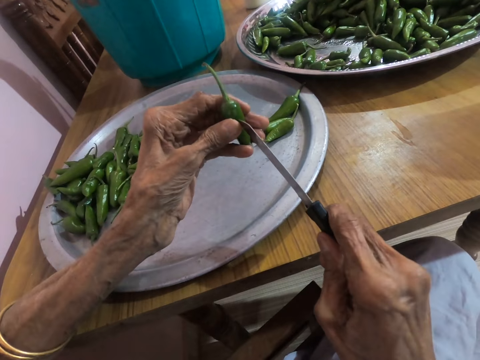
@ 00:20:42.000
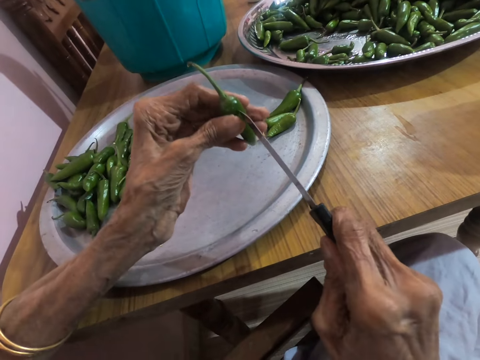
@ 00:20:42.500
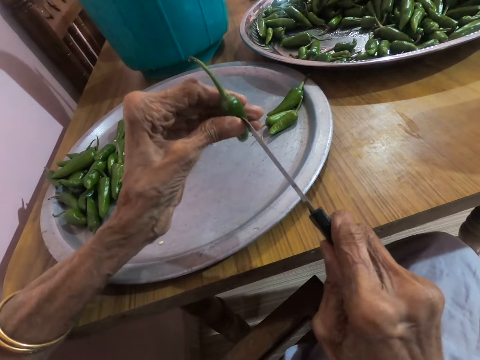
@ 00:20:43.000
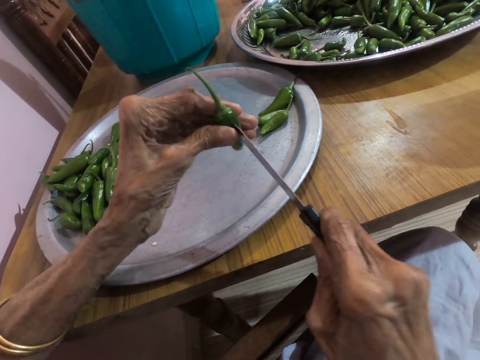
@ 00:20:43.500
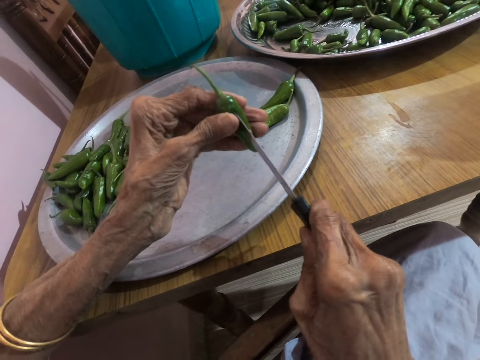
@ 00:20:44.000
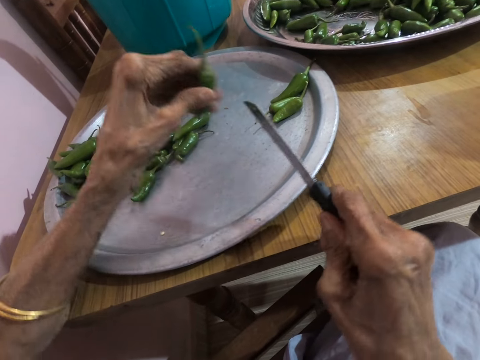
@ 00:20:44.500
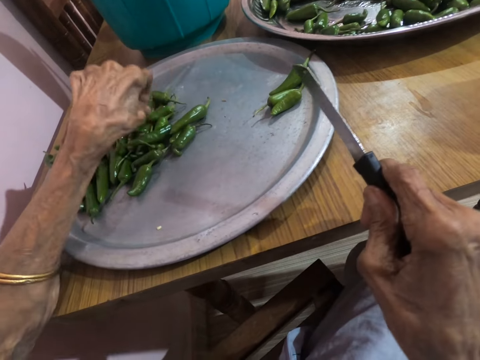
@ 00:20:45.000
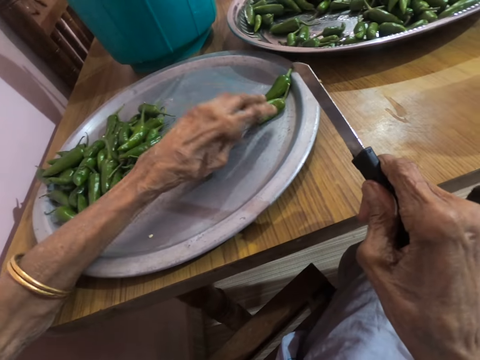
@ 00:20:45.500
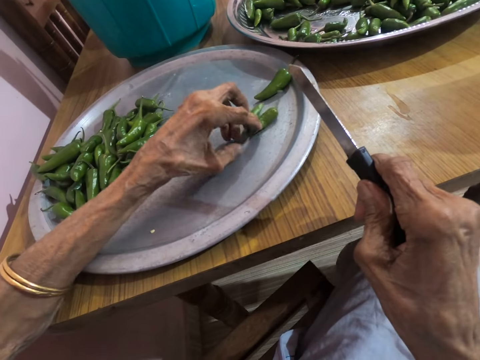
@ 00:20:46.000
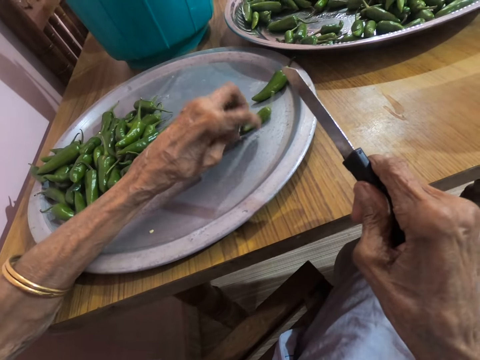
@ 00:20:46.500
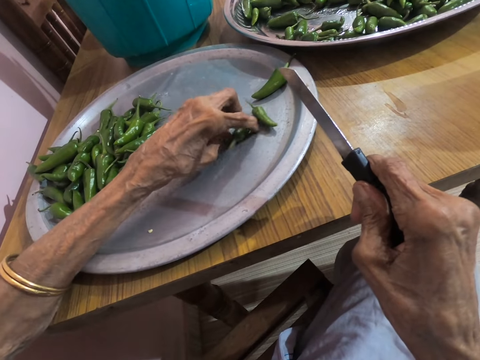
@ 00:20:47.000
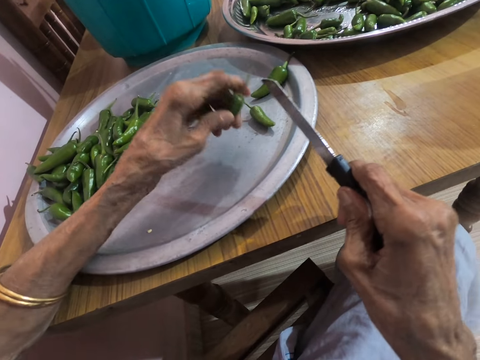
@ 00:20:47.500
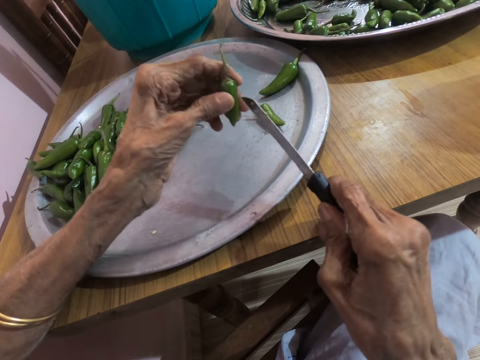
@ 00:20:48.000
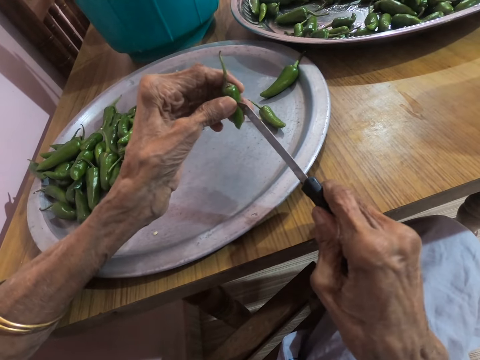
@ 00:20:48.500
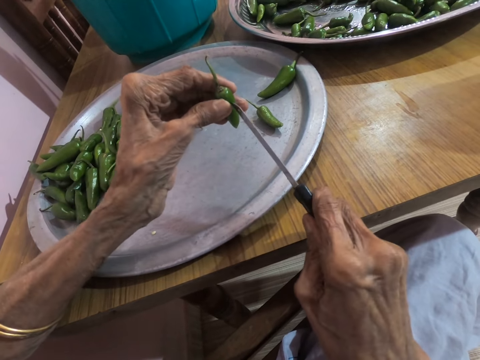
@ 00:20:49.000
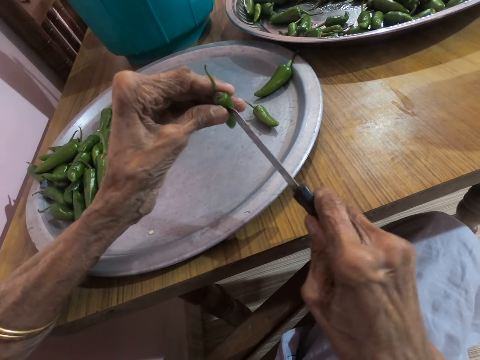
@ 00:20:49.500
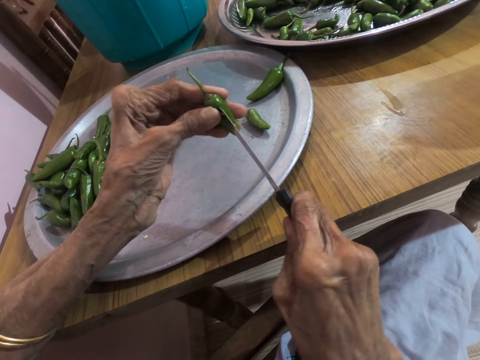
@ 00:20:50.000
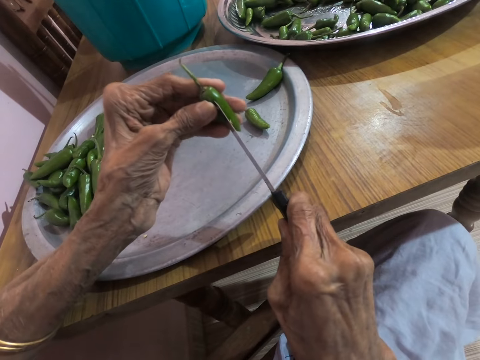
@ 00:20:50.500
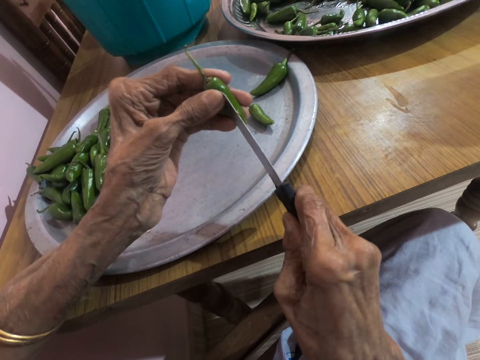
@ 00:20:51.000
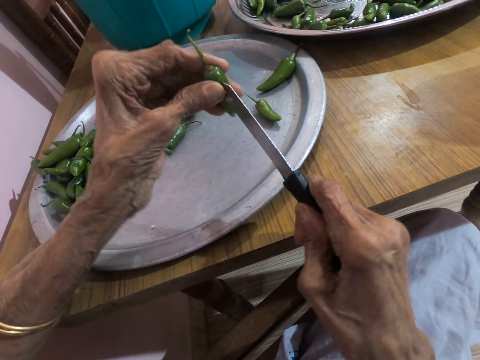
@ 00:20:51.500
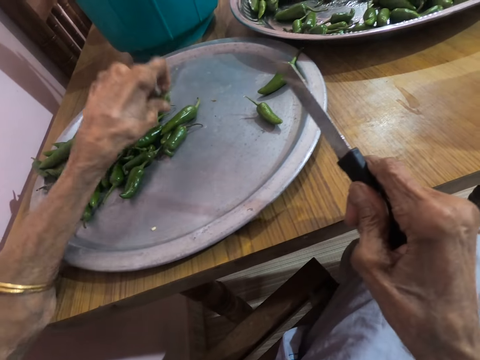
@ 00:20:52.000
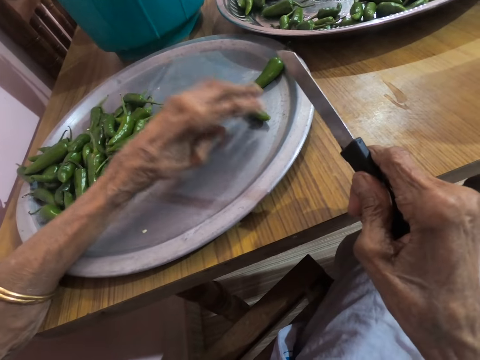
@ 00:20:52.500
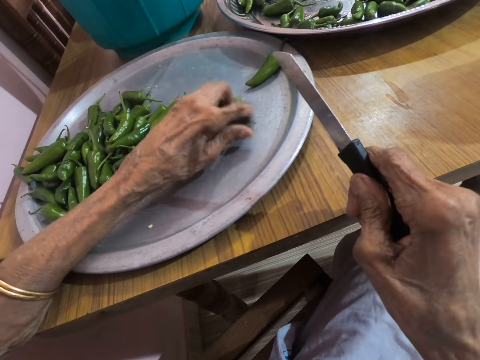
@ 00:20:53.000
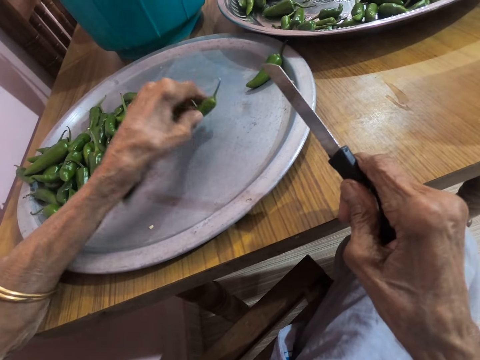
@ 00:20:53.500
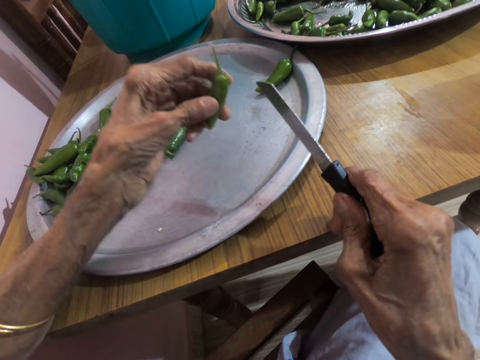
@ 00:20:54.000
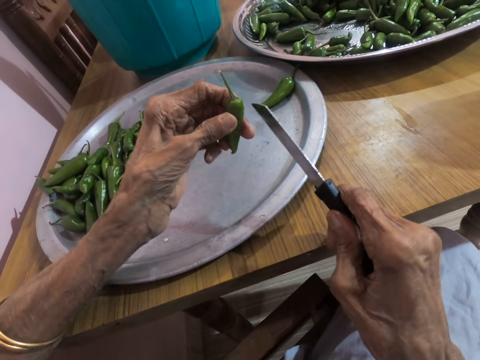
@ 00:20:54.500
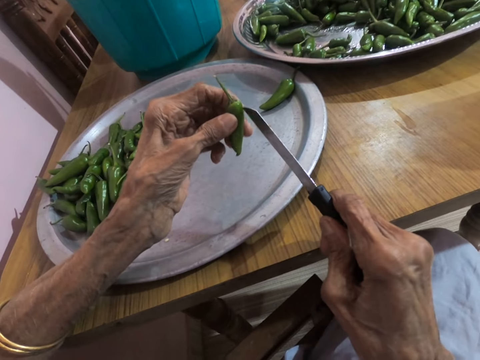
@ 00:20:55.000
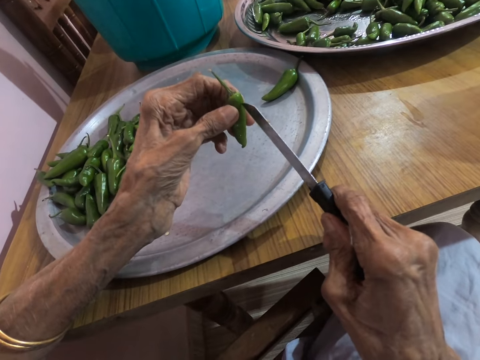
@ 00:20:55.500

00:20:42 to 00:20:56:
The camera wearer cuts the green pepper in her left hand with the knife in her right hand. She drops the green pepper in her left hand on the tray on the table. She touches the green peppers on the tray on the table with her left hand. She picks the green pepper from the tray on the table with her left hand. She cuts the green pepper in her left hand with the knife in her right hand. She drops the green pepper in her left hand on the tray on the table. She picks the green pepper from the tray on the table with her left hand.

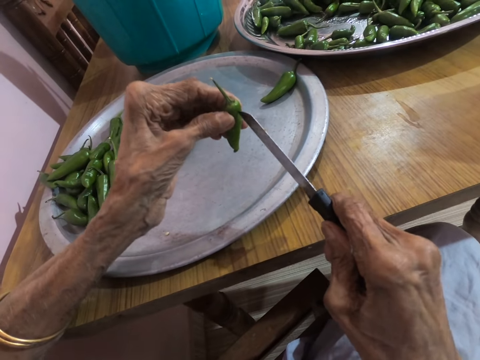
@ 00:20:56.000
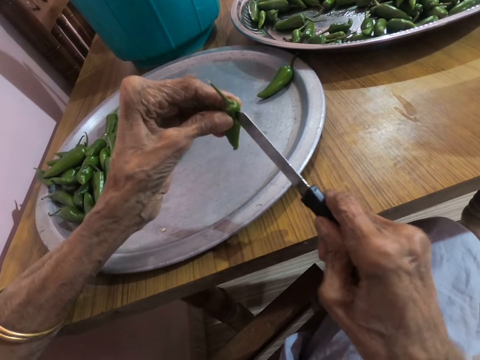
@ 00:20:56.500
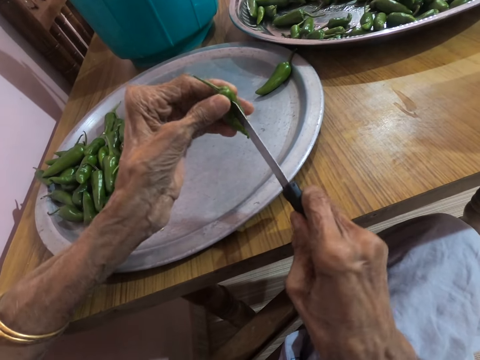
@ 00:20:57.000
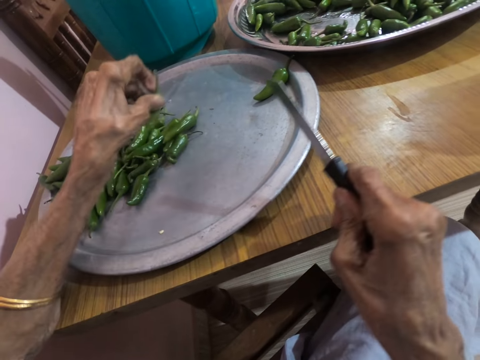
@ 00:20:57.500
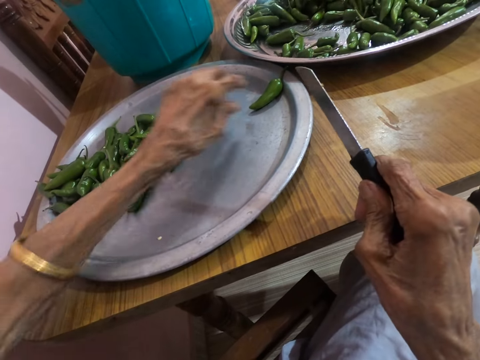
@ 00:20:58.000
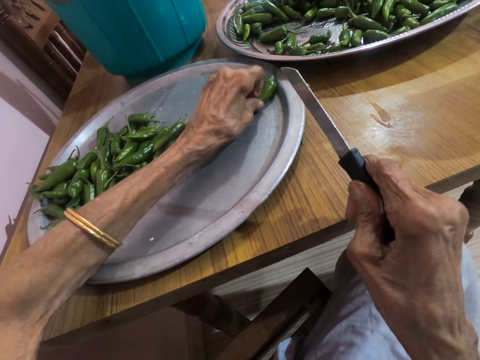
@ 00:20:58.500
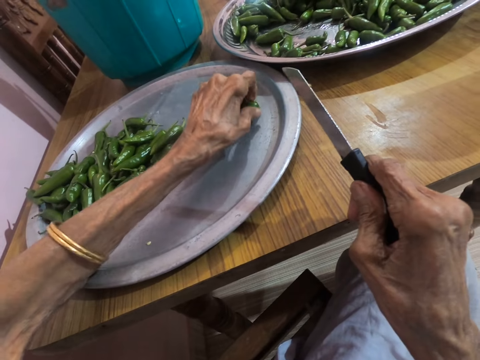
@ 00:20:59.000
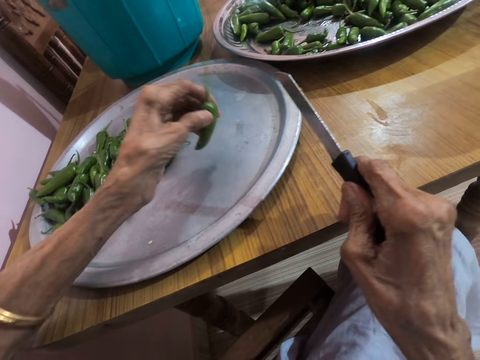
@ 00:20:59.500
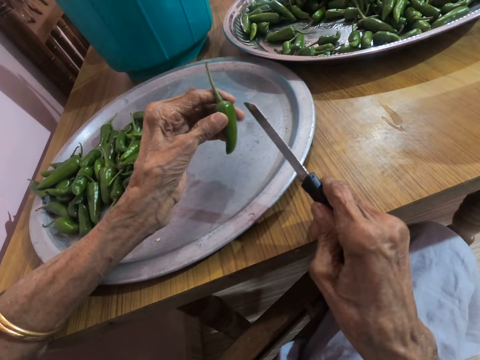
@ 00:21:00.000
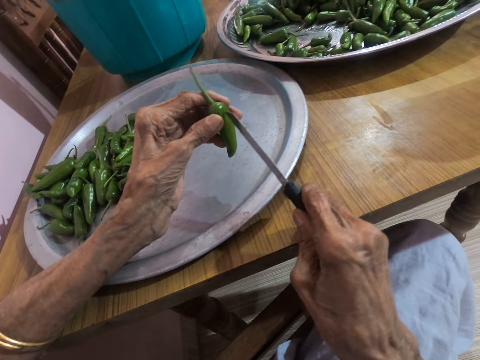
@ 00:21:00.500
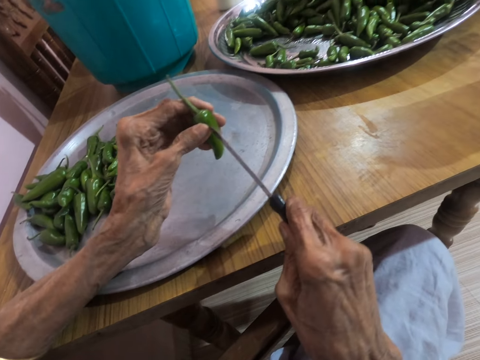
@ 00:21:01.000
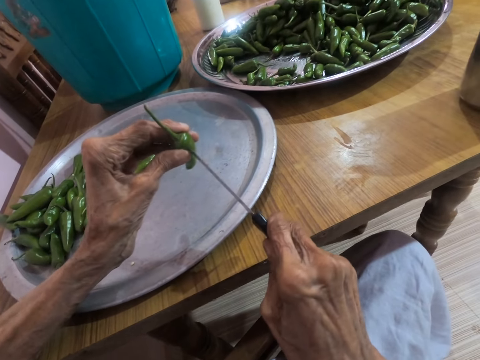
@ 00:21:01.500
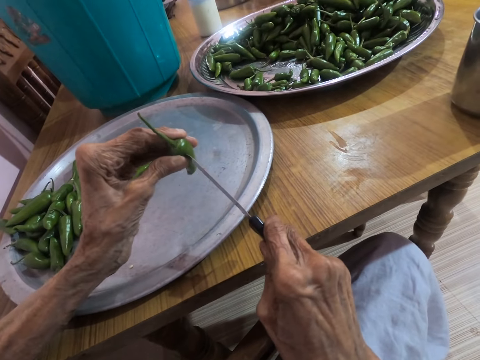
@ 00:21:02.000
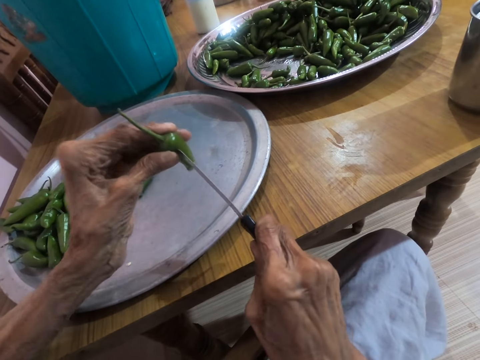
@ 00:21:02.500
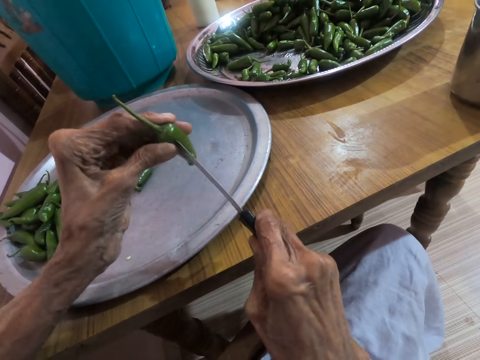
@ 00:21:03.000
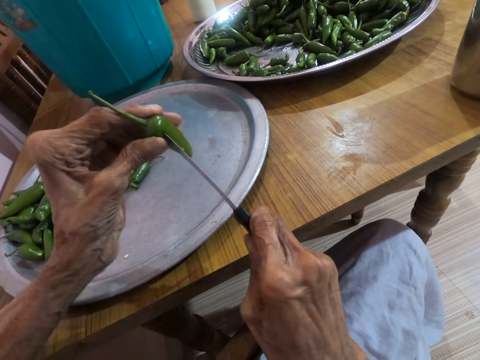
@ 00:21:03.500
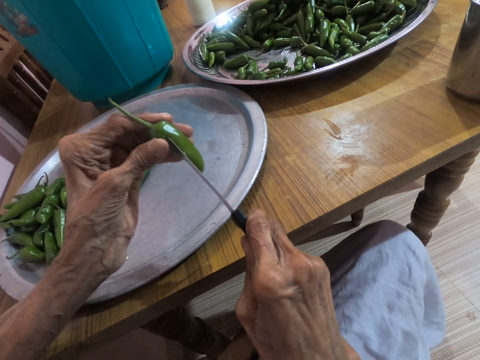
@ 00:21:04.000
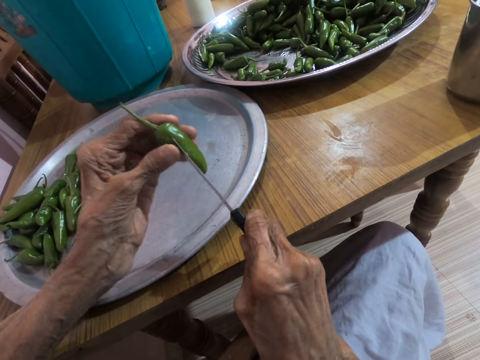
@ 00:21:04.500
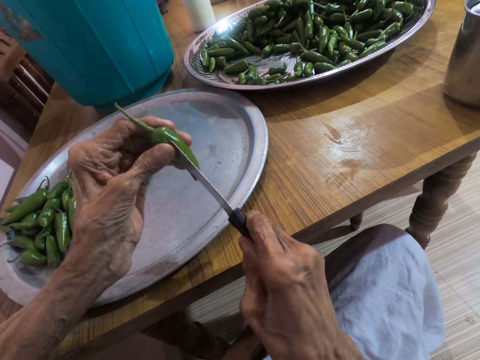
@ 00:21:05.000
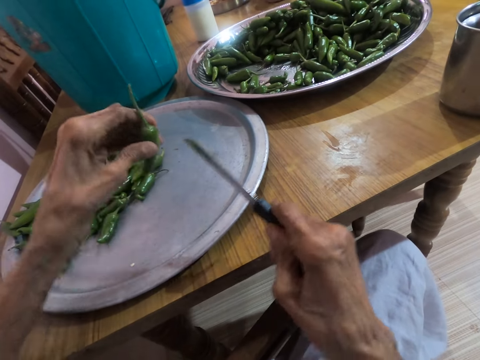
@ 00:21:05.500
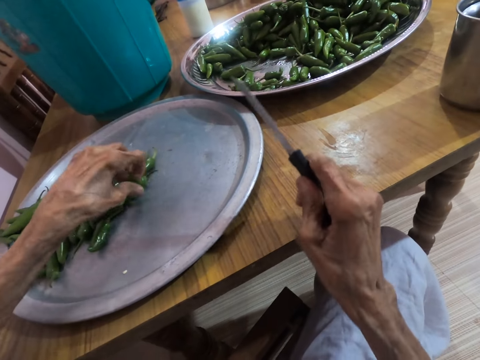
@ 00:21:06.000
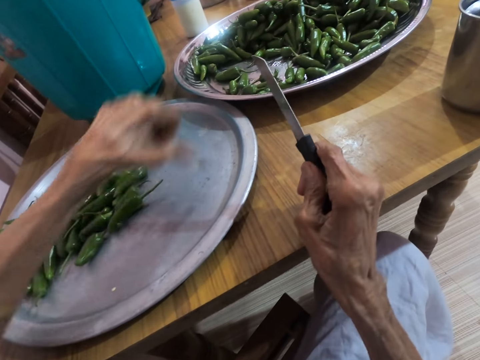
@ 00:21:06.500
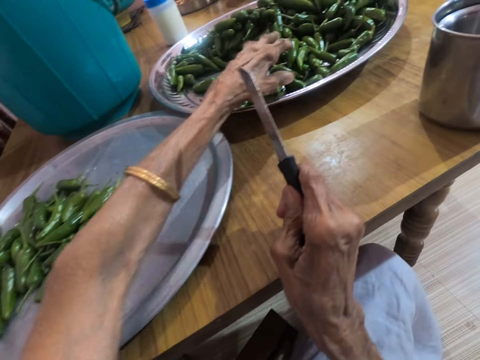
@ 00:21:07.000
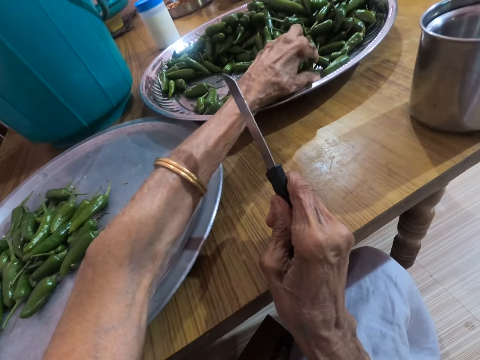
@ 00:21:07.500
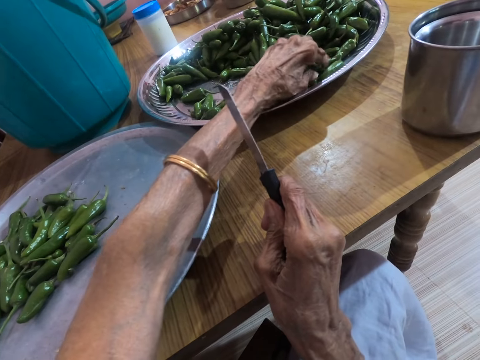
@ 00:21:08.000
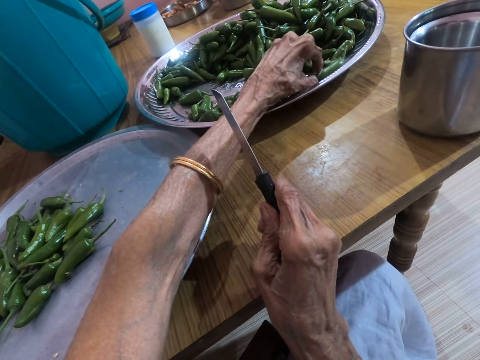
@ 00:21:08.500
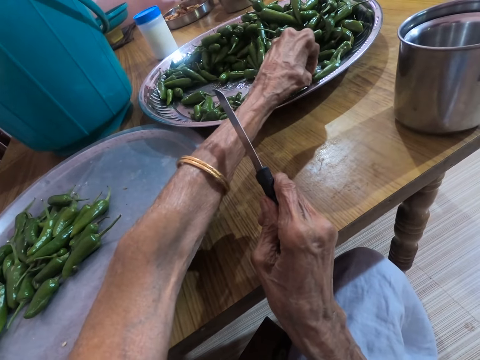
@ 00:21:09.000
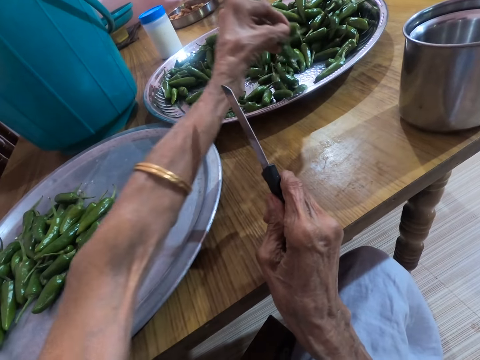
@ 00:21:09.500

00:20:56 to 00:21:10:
The camera wearer cuts the green pepper in her left hand with the knife in her right hand. She drops the green pepper in her left hand on the tray on the table. She picks the green pepper from the tray on the table with her left hand. She cuts the green pepper in her left hand with the knife in her right hand. She drops the green pepper in her left hand on the tray on the table. She picks a handful of green peppers from the tray on the table with her left hand. A woman interacts with the camera wearer.
